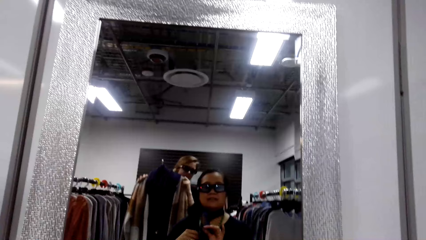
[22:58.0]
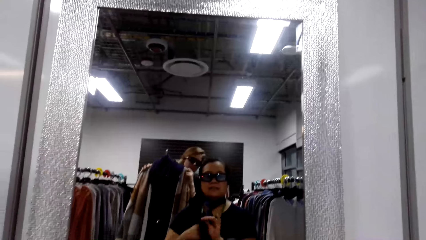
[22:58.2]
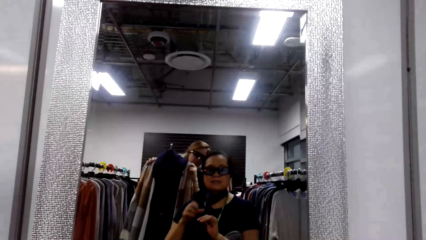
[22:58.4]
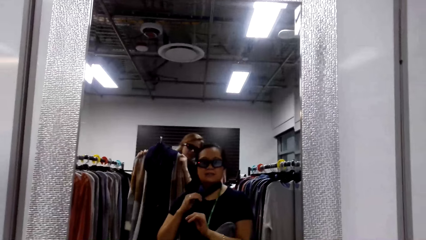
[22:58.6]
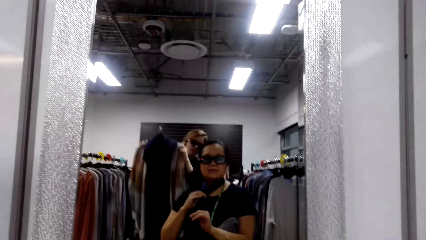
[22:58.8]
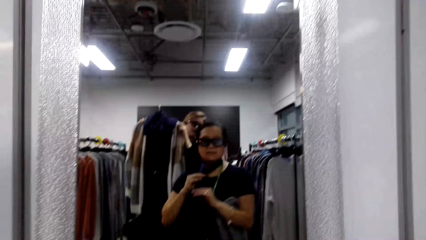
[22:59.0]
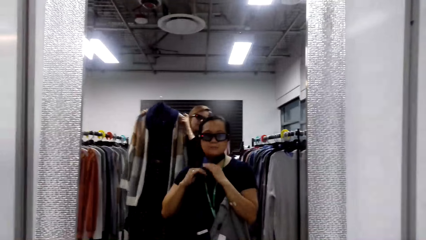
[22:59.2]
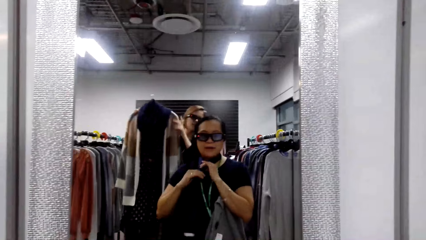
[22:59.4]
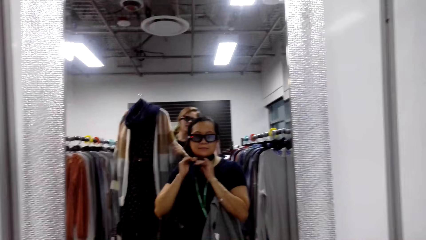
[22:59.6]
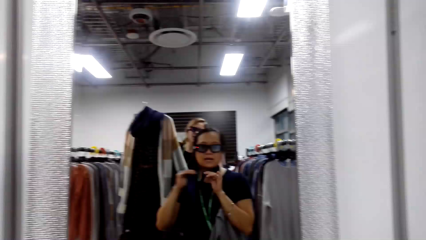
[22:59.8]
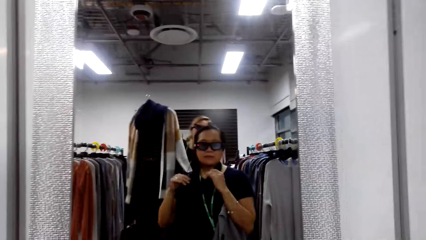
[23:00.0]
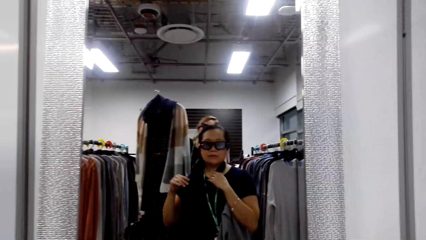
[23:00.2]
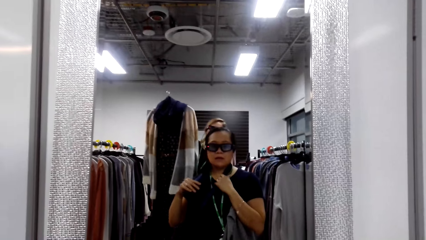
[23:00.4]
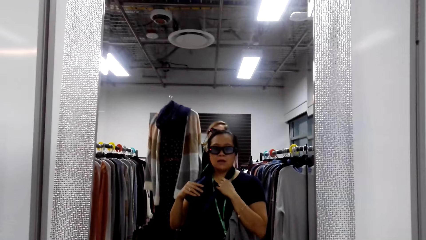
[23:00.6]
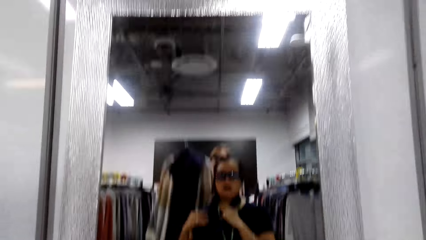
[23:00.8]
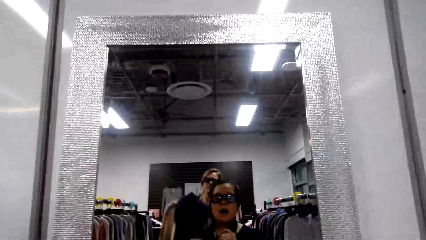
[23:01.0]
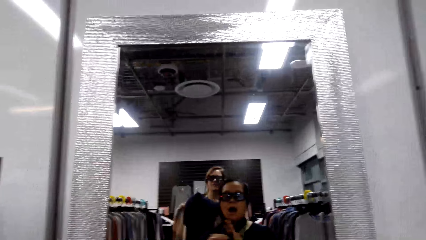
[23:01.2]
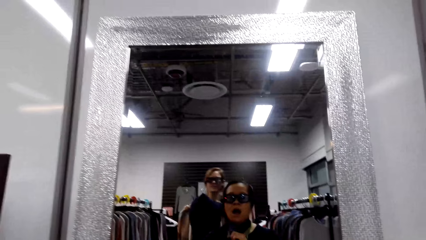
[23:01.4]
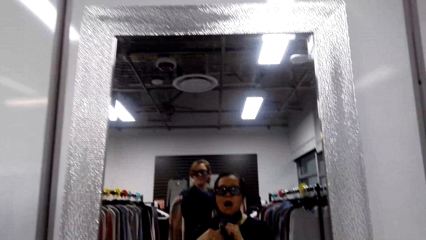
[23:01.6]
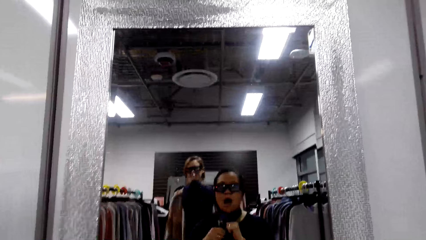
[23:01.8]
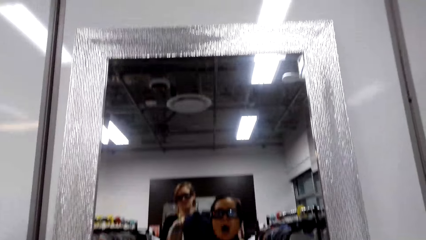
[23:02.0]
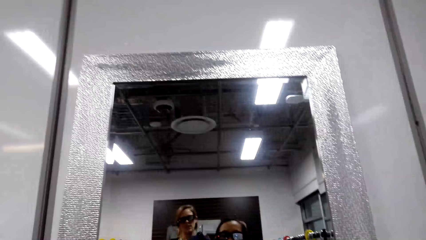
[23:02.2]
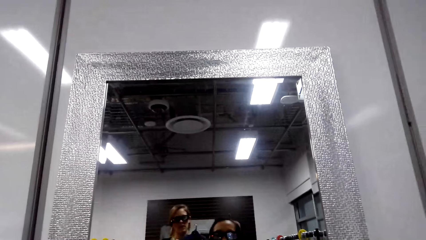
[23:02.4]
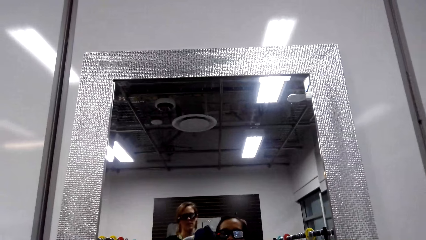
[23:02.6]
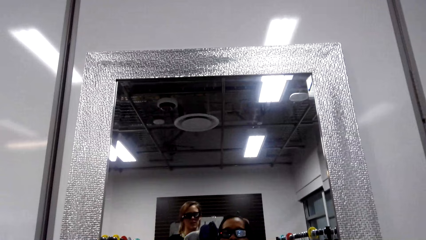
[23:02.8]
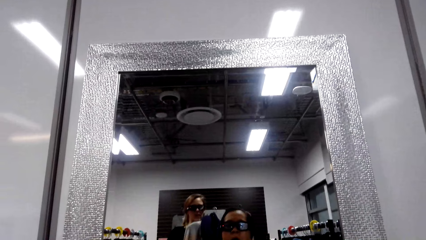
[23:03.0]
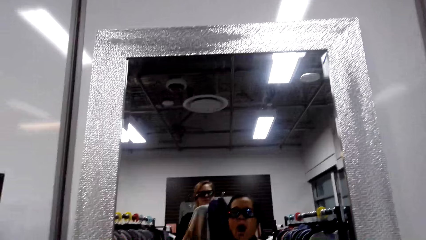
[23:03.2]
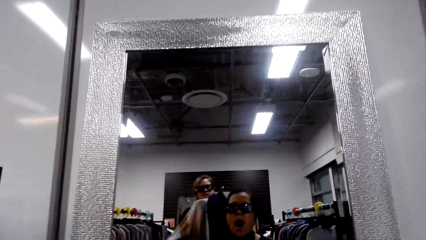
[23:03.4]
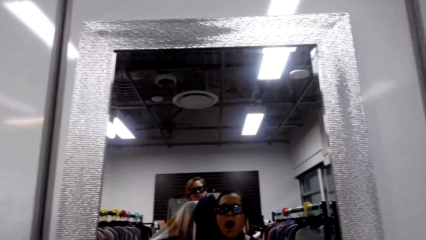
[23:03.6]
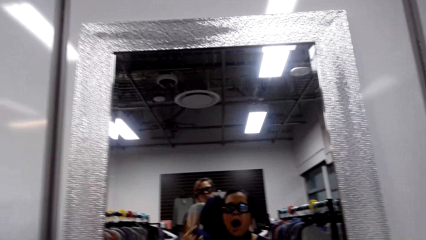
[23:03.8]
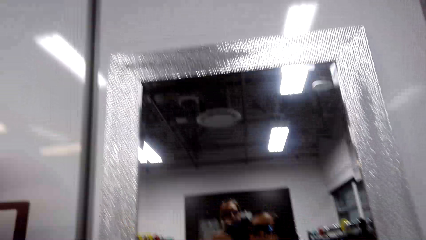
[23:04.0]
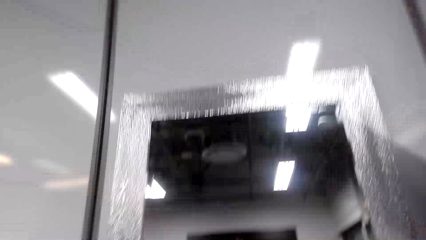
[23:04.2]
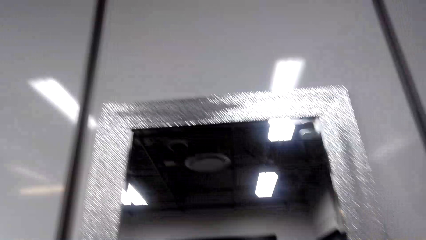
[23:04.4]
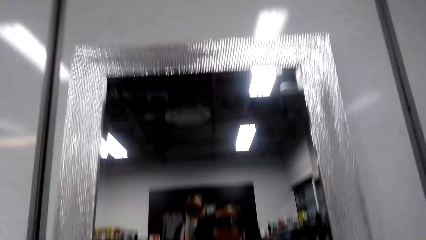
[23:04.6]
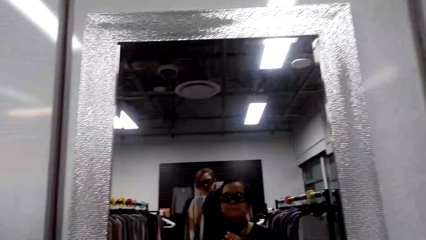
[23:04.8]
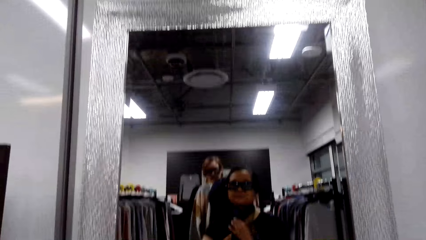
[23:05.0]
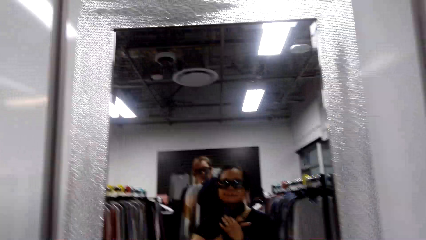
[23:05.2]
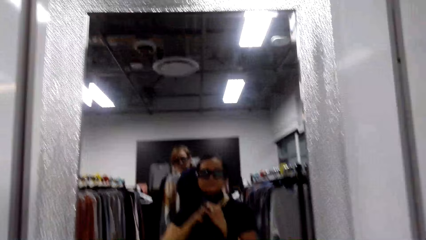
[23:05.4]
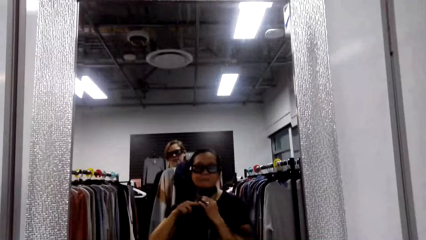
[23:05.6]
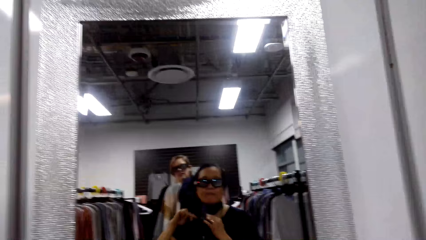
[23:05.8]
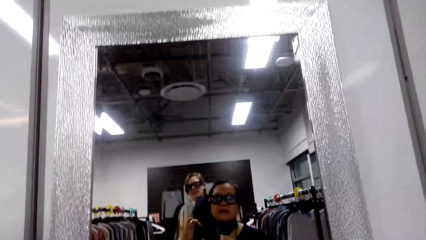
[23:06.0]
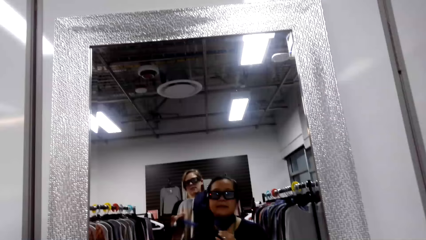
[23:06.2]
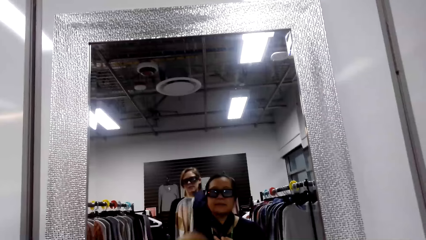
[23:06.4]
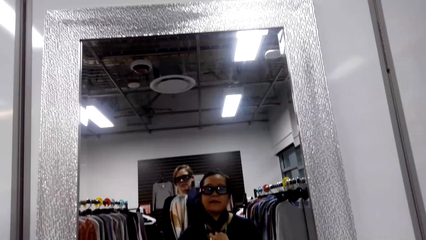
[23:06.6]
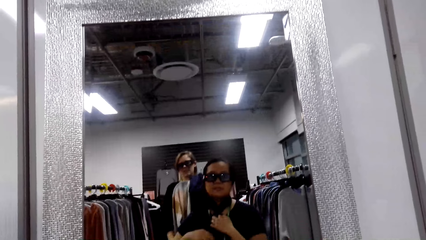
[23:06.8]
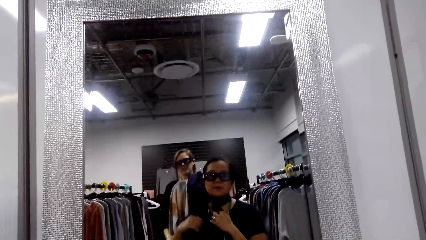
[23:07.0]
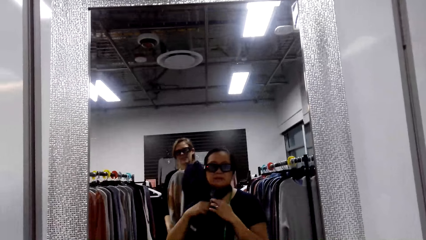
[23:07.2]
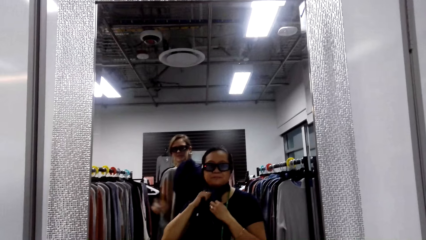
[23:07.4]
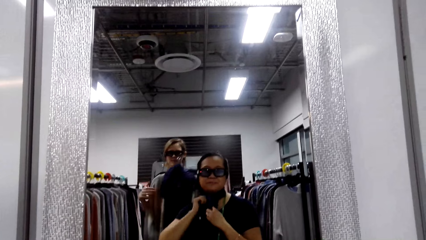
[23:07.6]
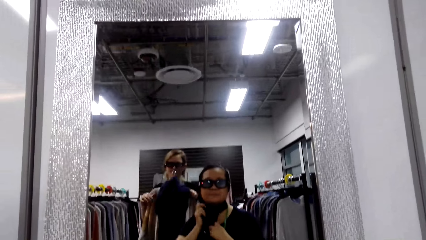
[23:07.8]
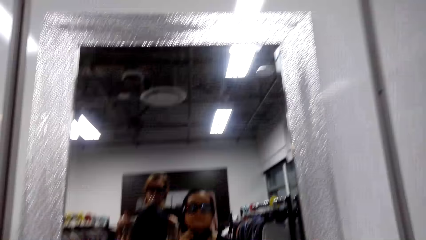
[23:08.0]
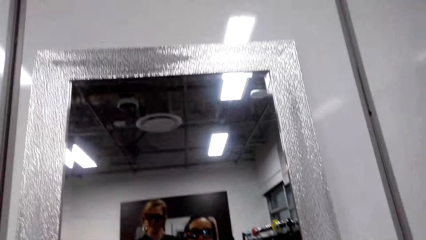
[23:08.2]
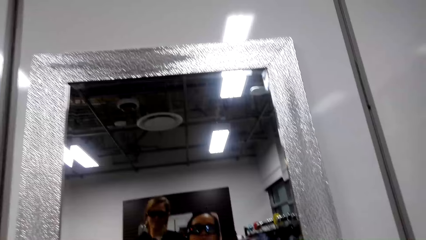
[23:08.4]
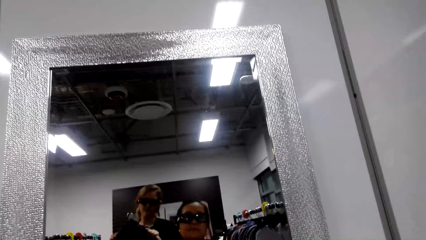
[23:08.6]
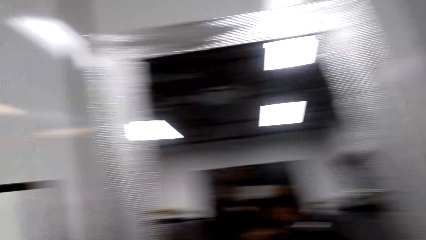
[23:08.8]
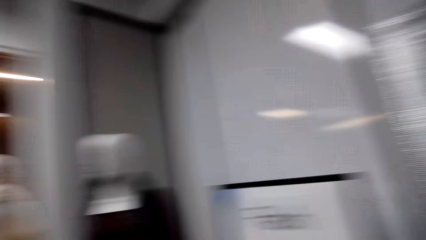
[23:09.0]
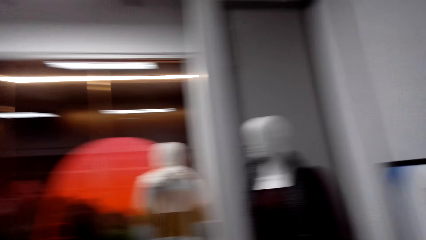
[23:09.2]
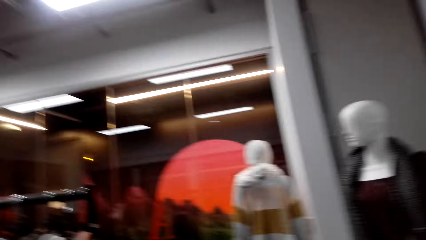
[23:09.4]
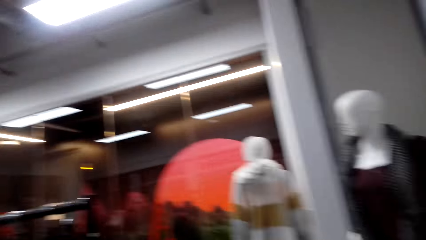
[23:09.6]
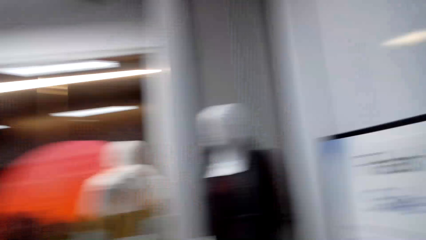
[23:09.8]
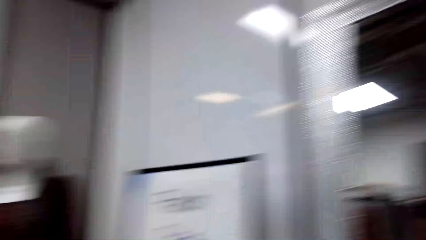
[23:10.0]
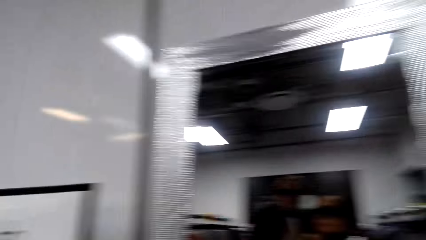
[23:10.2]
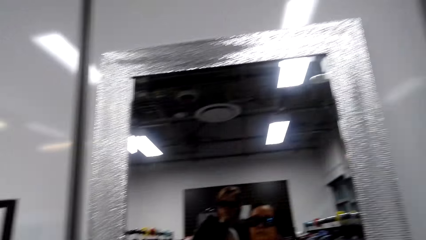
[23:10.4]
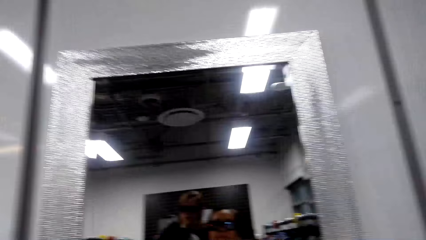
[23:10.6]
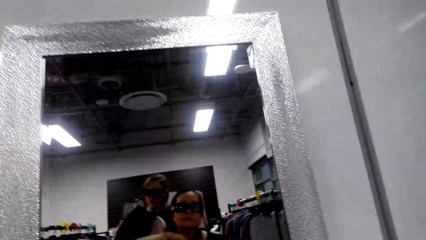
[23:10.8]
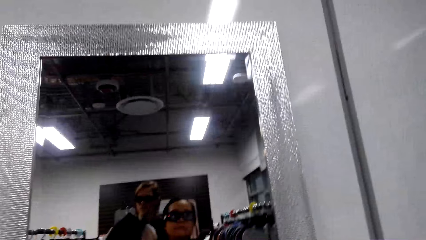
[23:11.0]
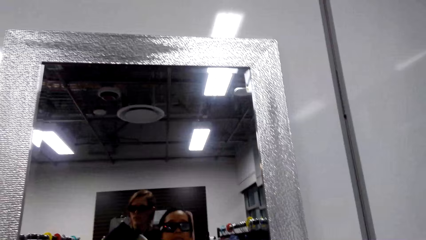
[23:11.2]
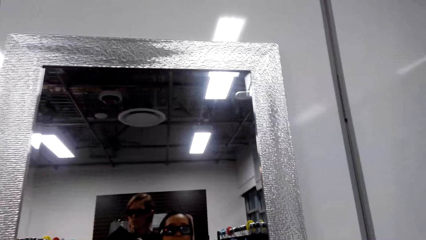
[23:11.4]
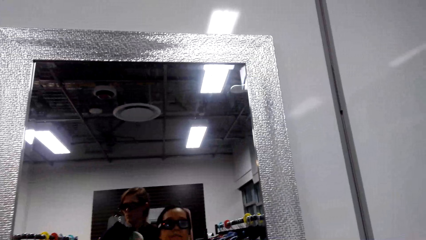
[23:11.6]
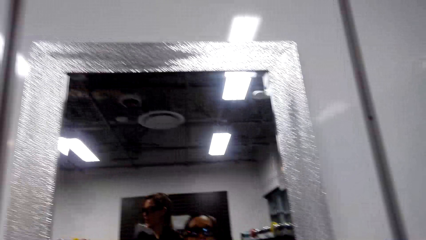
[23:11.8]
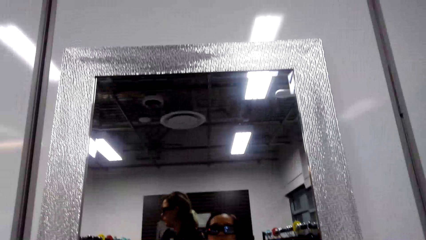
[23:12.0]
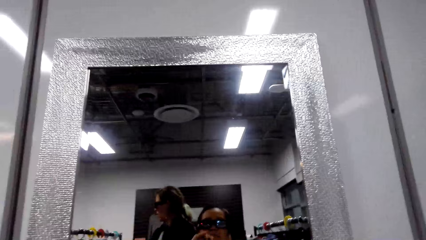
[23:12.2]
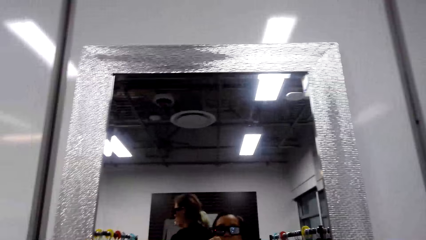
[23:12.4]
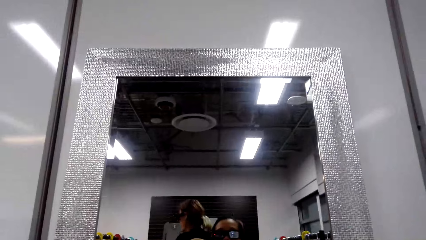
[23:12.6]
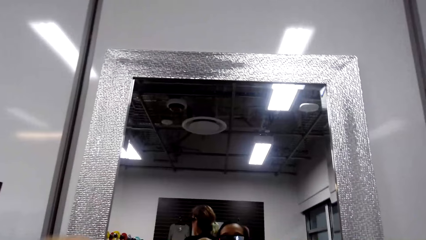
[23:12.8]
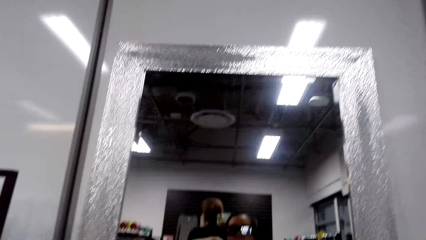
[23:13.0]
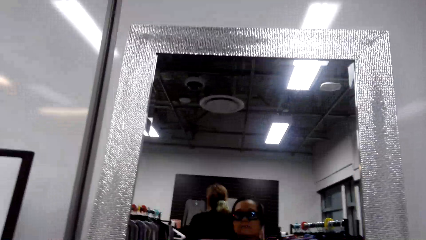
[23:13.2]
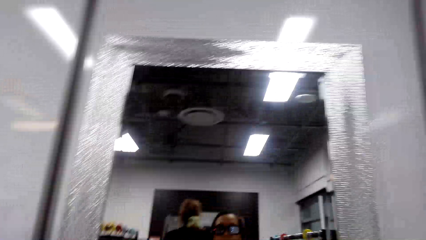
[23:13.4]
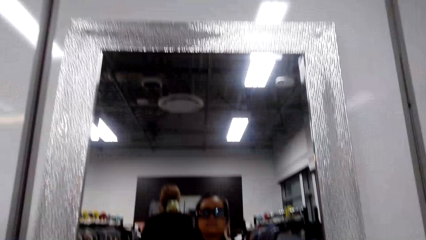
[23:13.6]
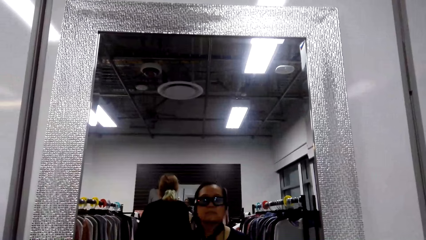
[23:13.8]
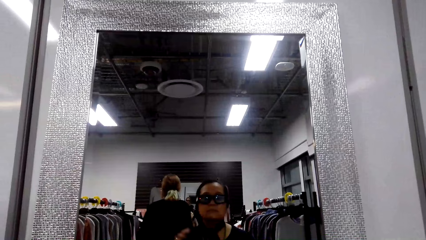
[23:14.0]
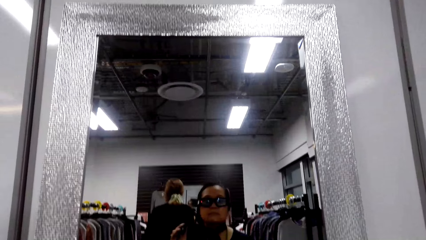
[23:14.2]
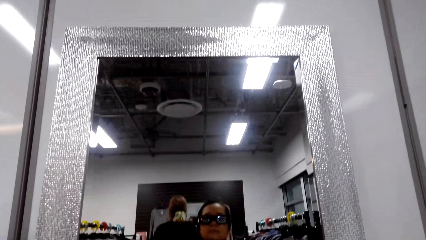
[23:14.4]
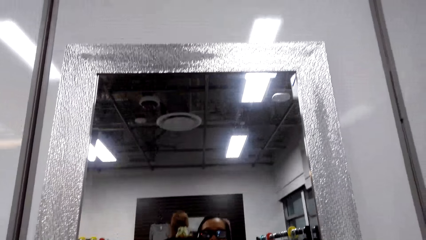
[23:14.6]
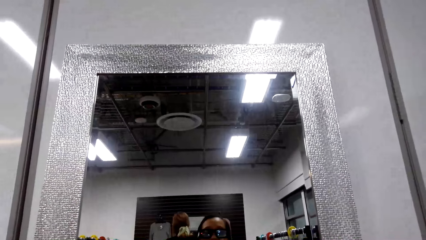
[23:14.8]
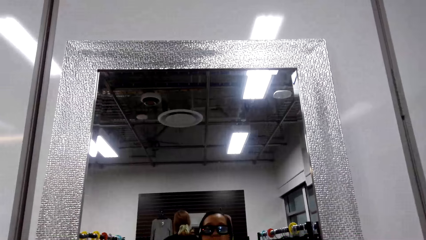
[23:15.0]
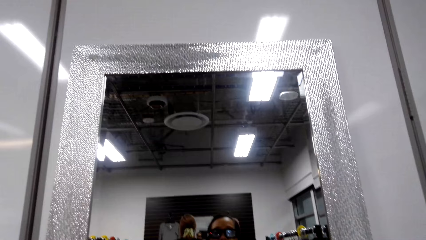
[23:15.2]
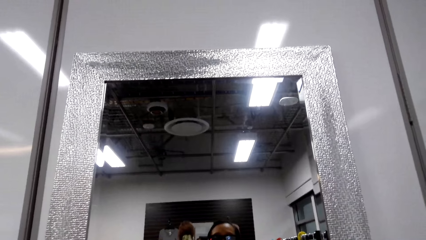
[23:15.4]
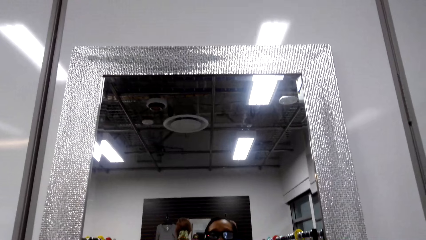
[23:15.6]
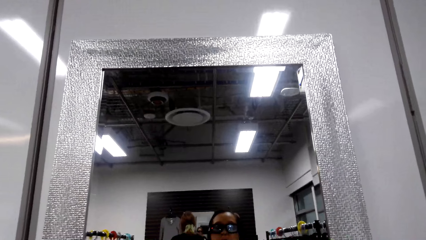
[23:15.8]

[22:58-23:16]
A woman raises the cloth on the hanger. She talks. Another woman ties the scarf and talks. The camera wearer looks around. The first woman talks and walks.
